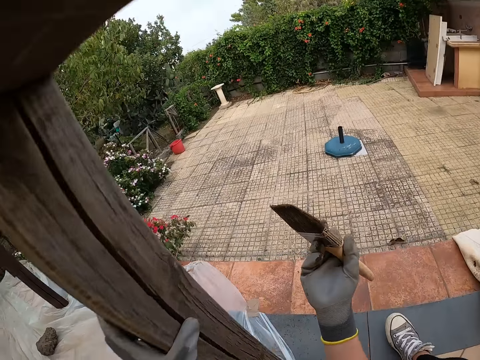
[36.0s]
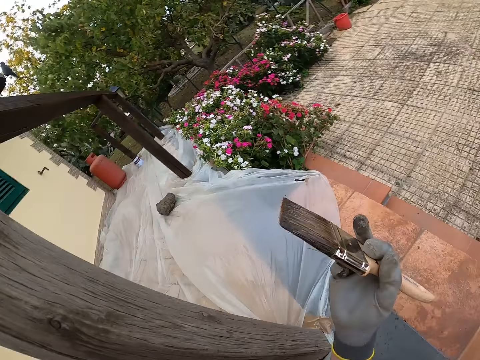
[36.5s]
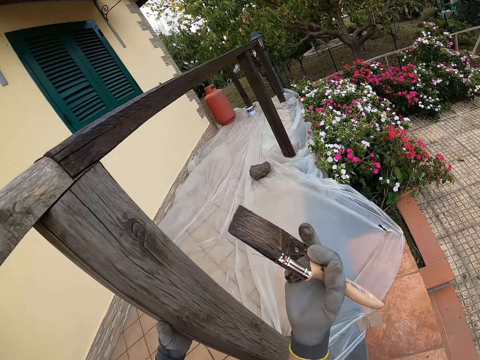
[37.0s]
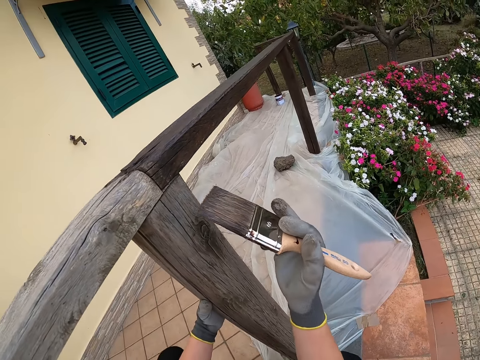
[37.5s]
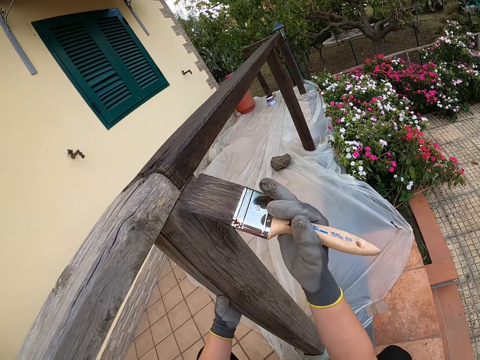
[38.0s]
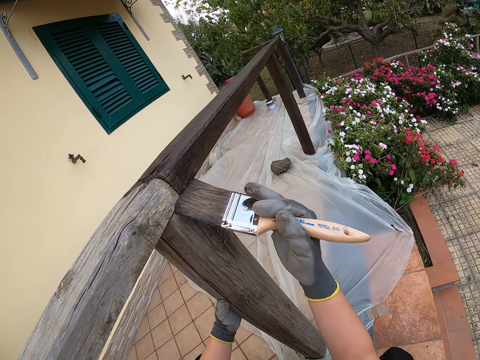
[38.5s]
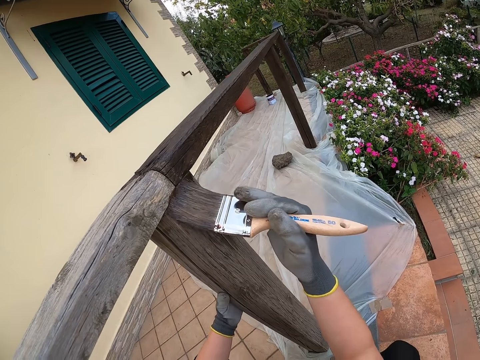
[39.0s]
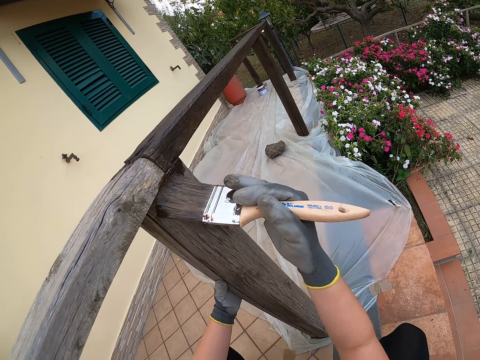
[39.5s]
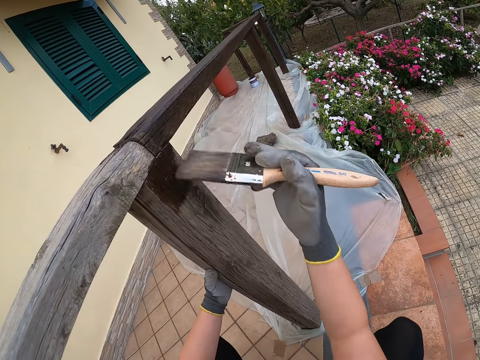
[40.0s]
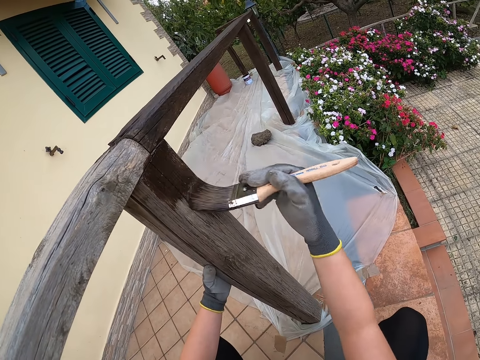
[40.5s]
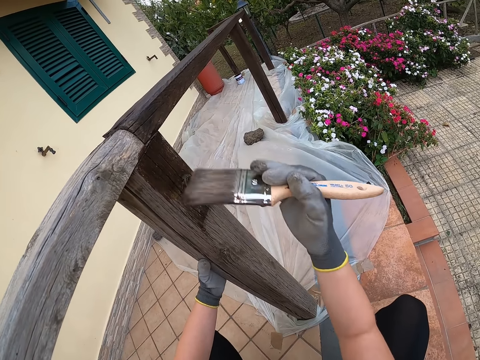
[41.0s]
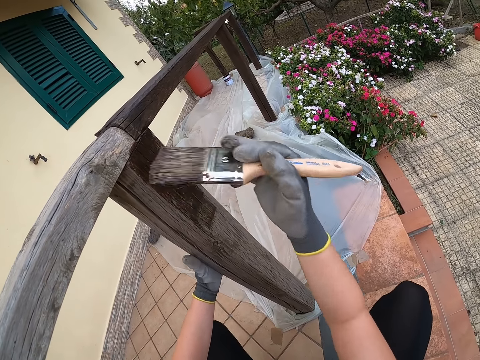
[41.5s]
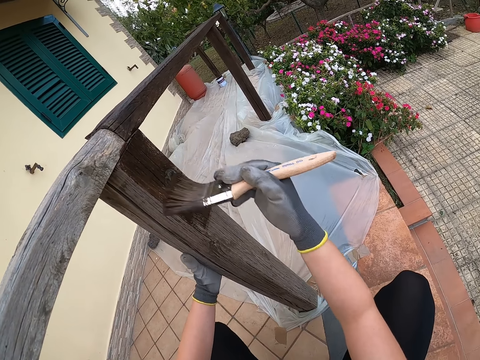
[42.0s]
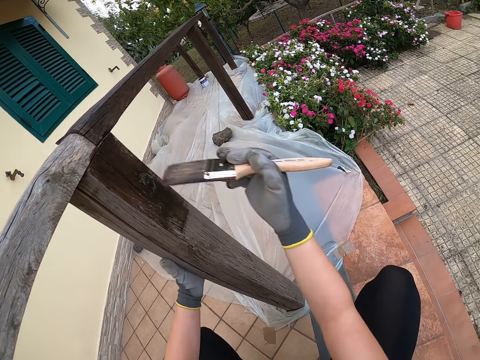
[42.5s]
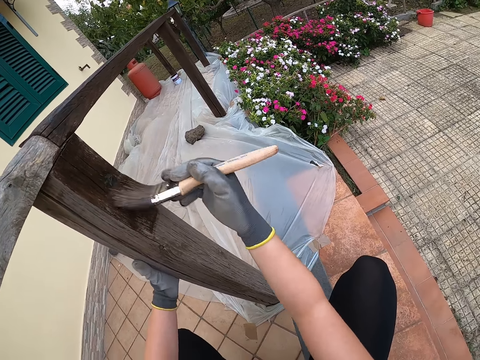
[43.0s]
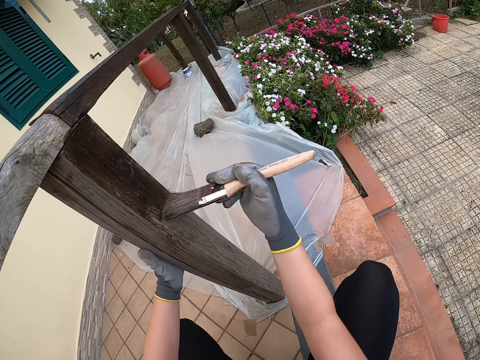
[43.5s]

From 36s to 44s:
The camera wearer paints the post of the railing with the paint brush.

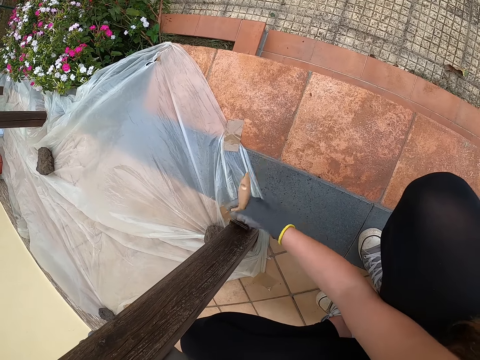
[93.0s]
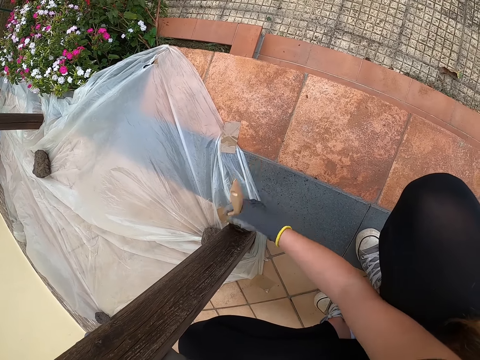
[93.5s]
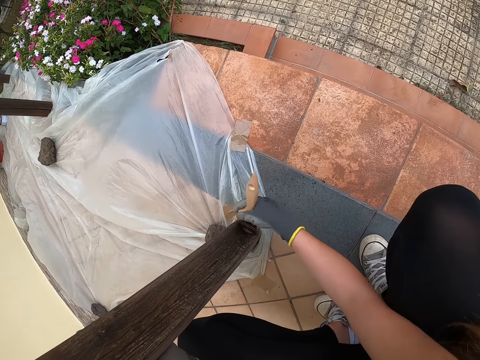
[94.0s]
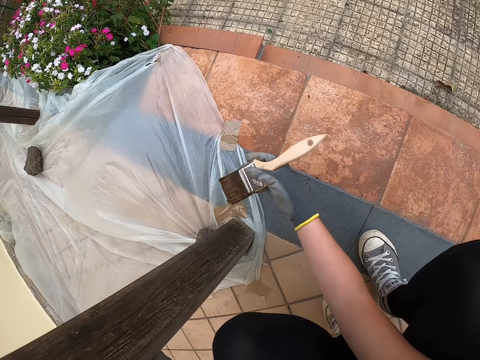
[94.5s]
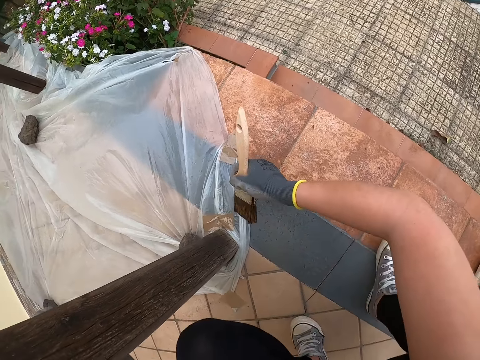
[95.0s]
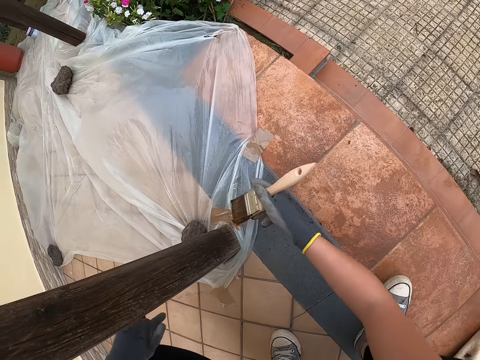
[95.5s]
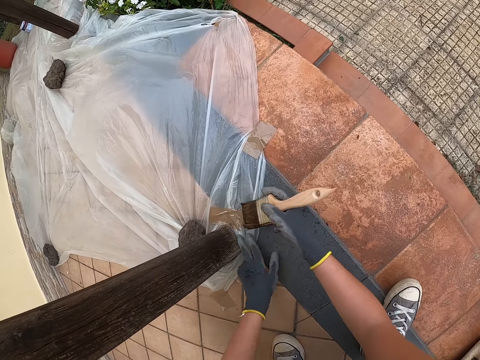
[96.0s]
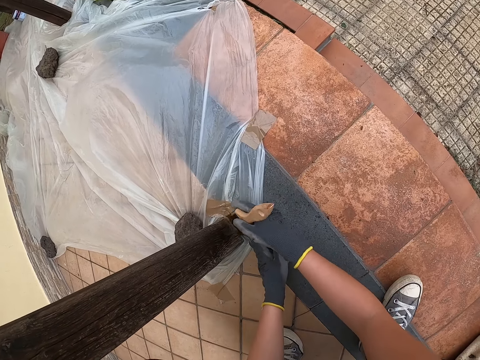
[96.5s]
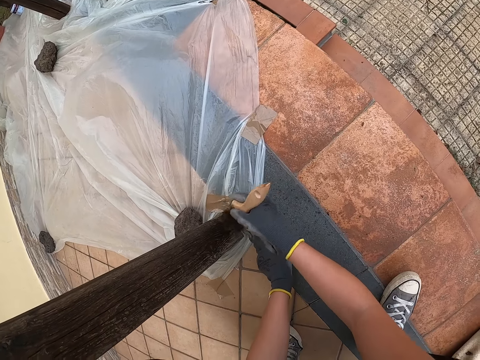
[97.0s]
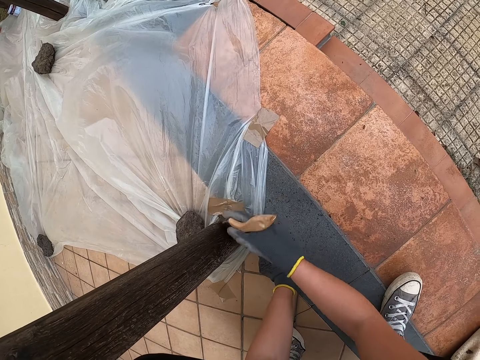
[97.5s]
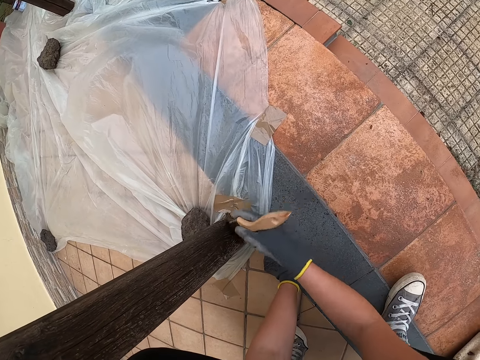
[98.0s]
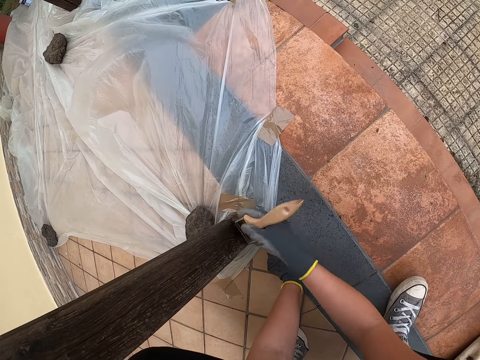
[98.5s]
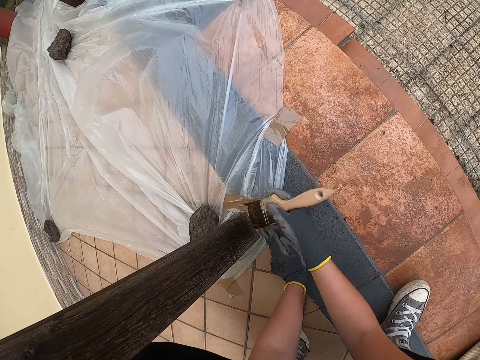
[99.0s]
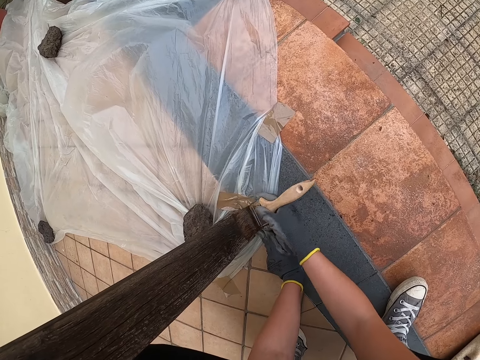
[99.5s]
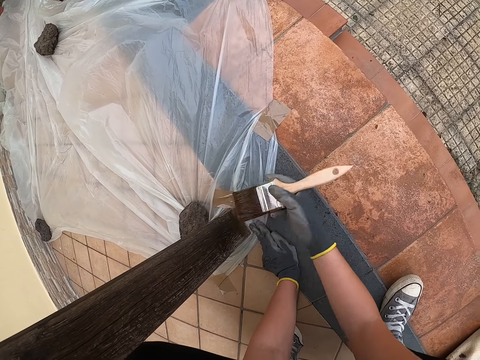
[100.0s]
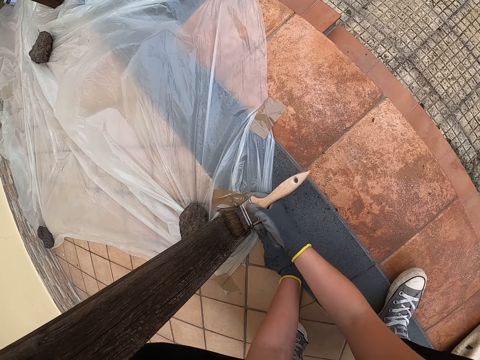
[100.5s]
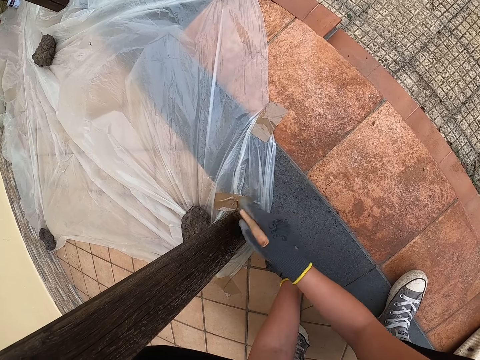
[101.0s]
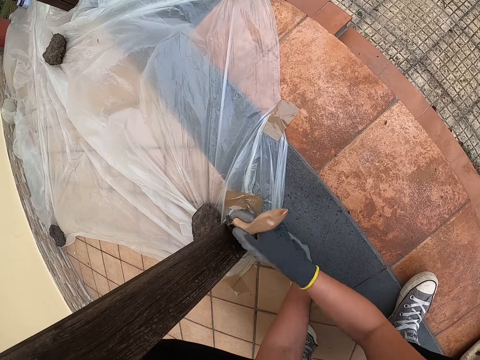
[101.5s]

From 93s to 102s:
The camera wearer stops painting the wood. They hold down a polythene paper on the ground. They paint the pillar of wood.

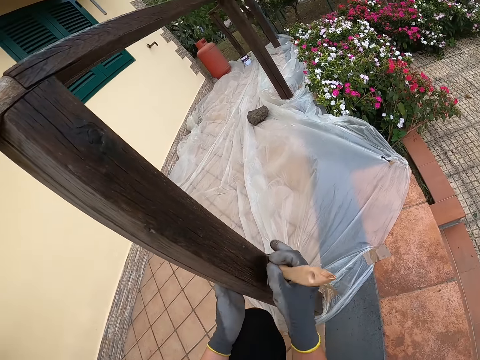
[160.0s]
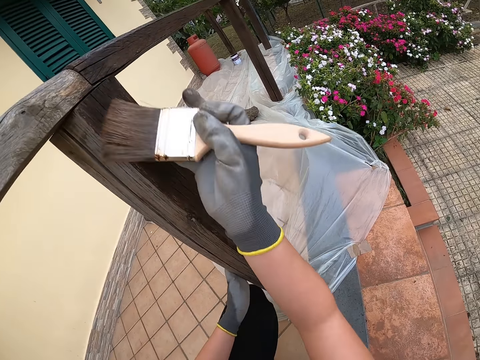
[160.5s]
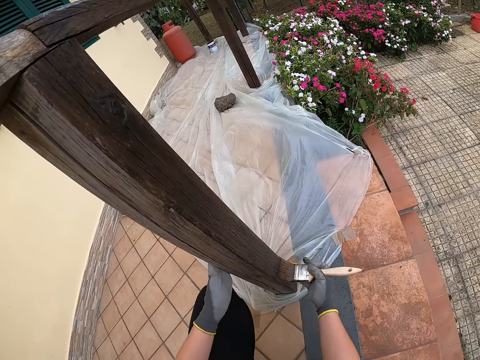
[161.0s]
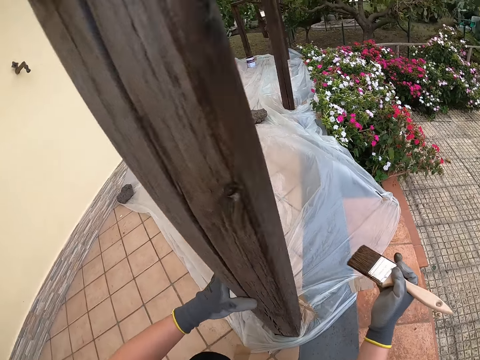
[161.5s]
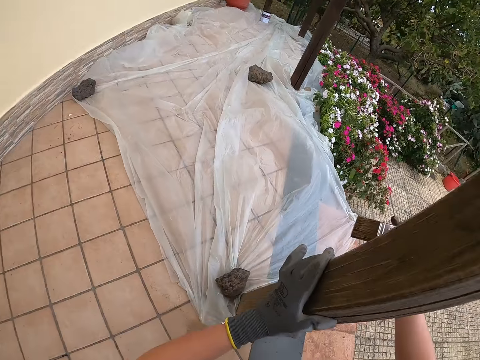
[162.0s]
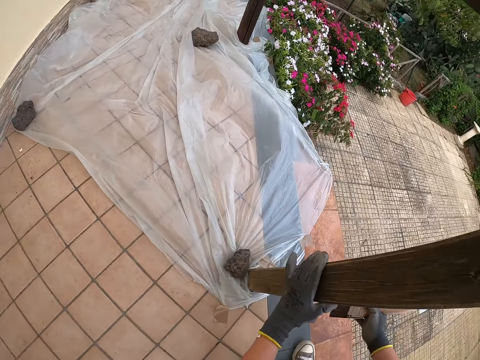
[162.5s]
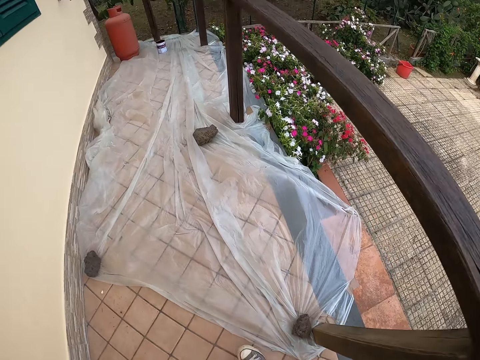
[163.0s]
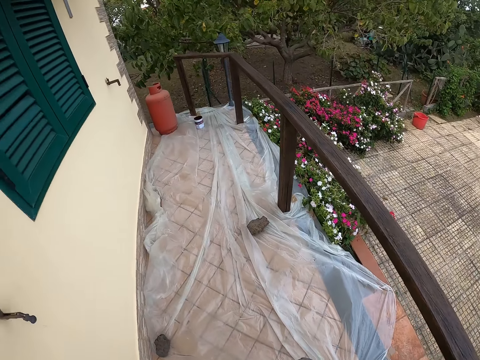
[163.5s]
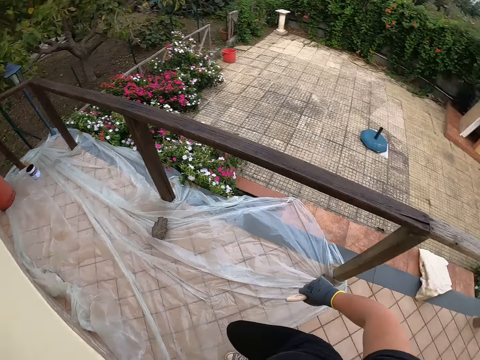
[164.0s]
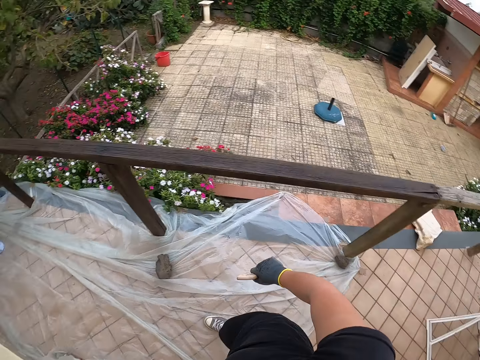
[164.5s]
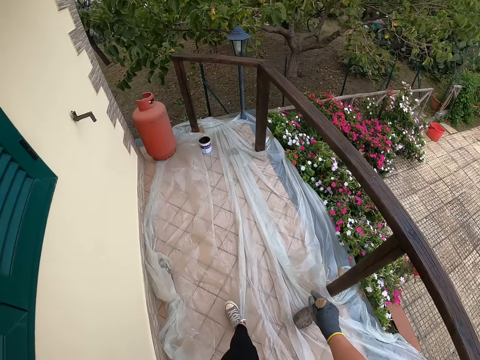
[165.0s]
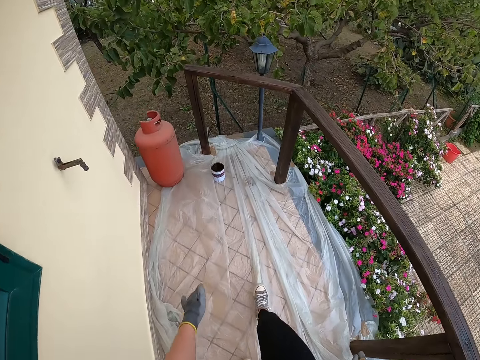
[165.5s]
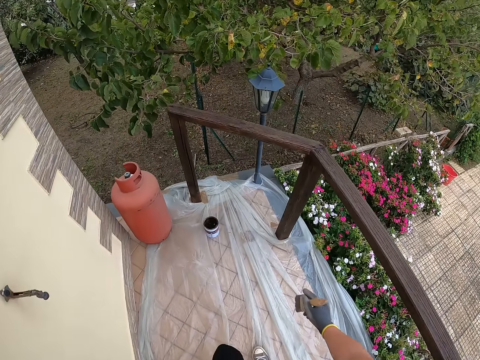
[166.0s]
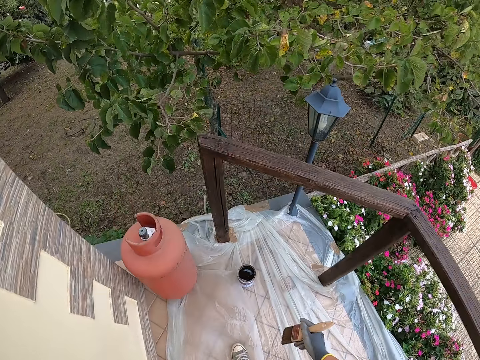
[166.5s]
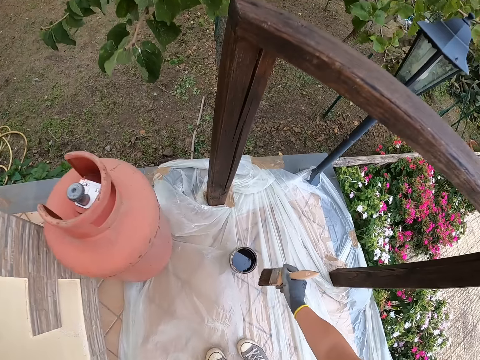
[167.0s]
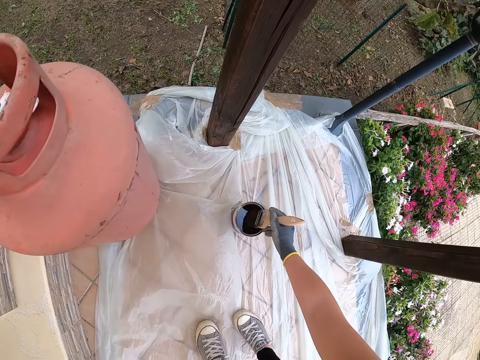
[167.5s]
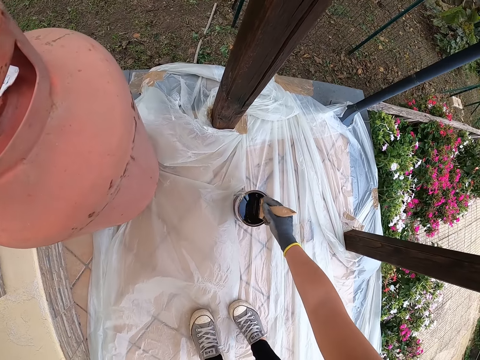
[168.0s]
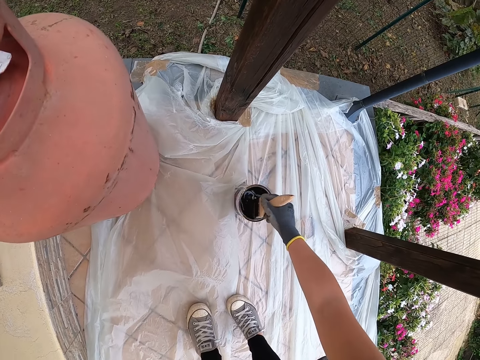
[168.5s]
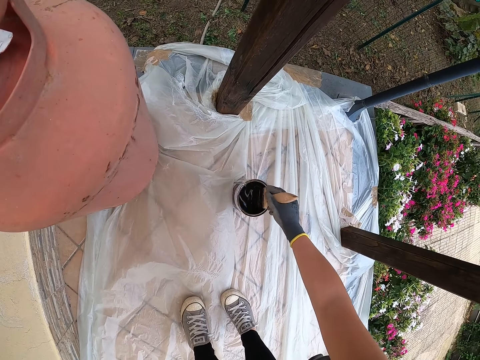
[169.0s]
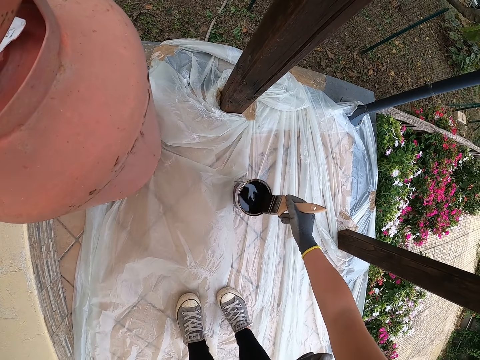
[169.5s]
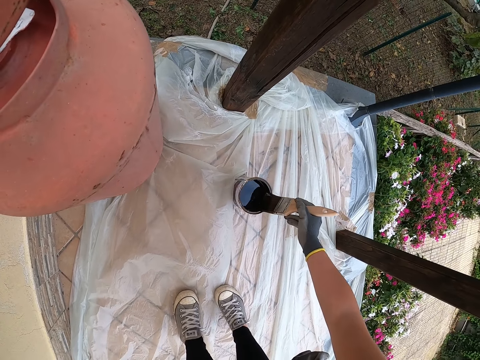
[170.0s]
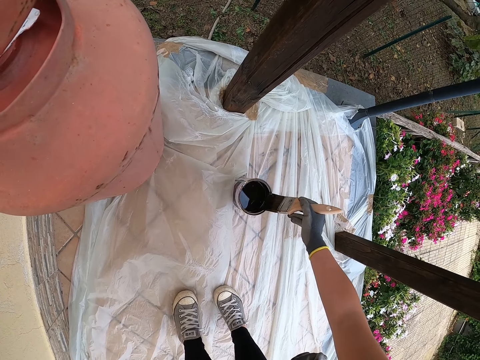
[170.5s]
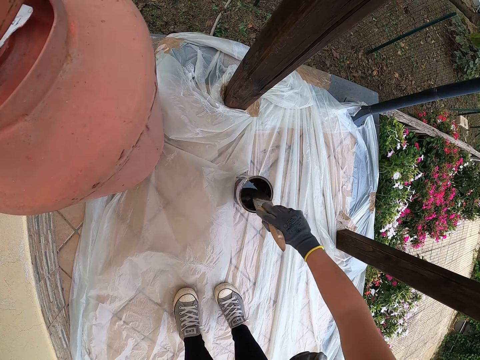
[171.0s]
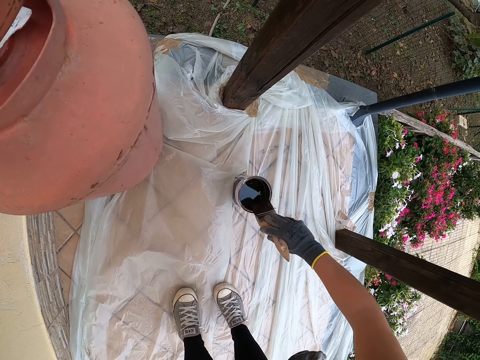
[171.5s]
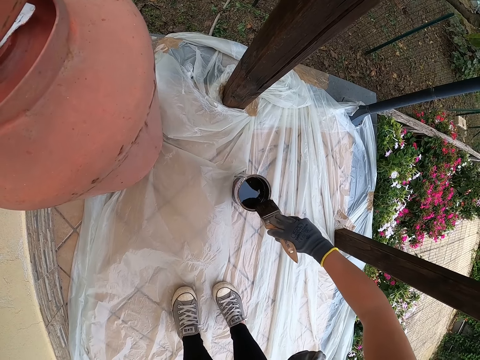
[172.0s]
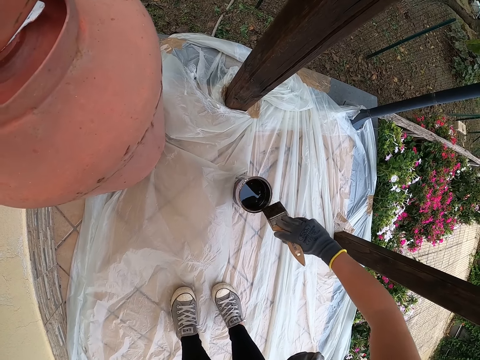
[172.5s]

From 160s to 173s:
The camera wearer stops painting the post of the railing. They stand up. They walk along the corridor towards the container filled with paint. They dip the paint brush in the paint container. They take the paint brush out of the container. They press the brush against the paint container. They drip off paint from the paint brush.
